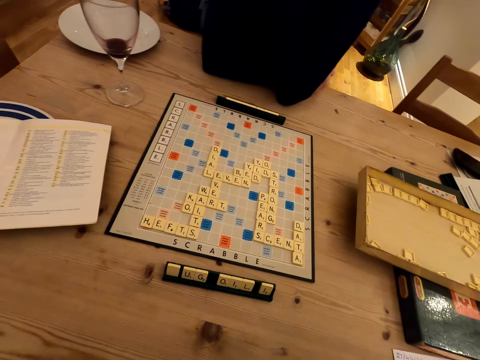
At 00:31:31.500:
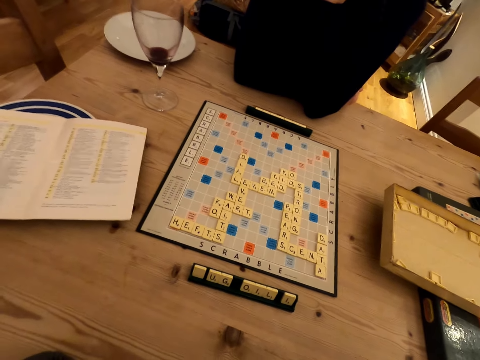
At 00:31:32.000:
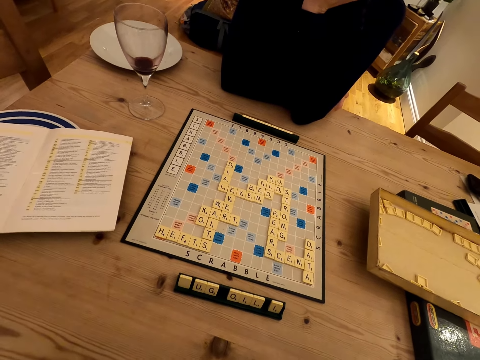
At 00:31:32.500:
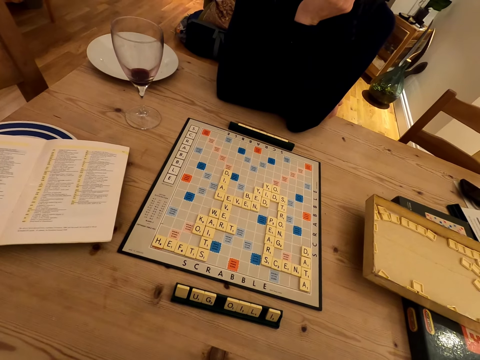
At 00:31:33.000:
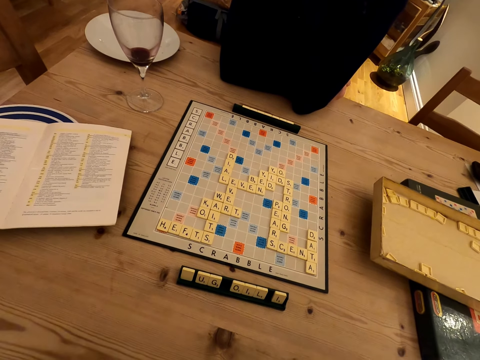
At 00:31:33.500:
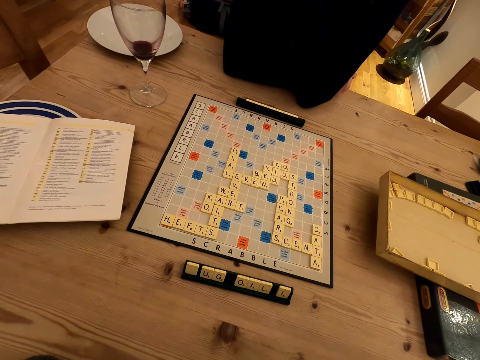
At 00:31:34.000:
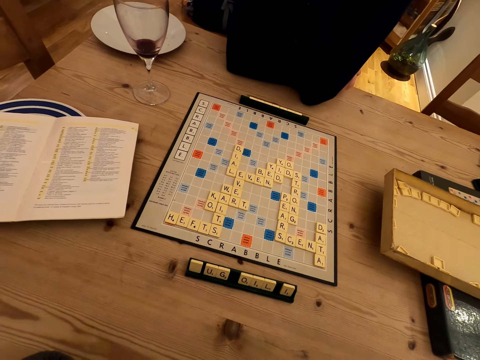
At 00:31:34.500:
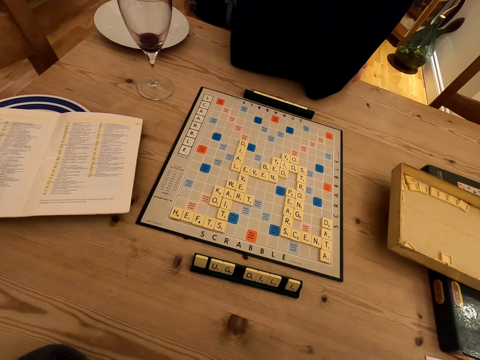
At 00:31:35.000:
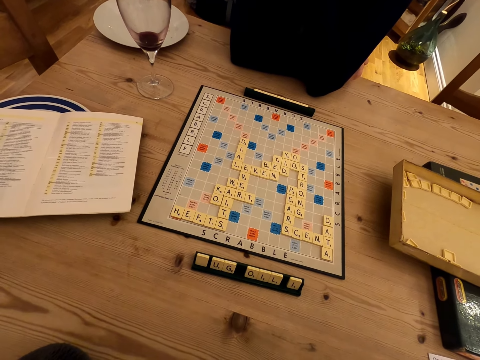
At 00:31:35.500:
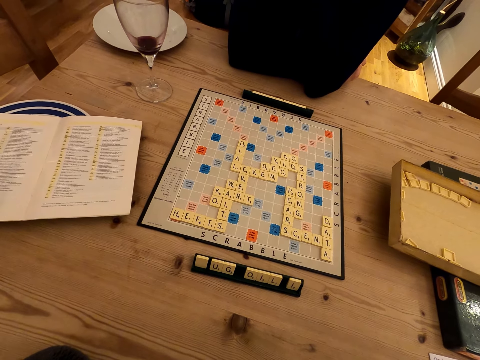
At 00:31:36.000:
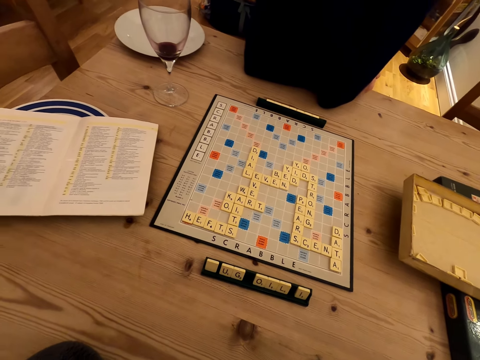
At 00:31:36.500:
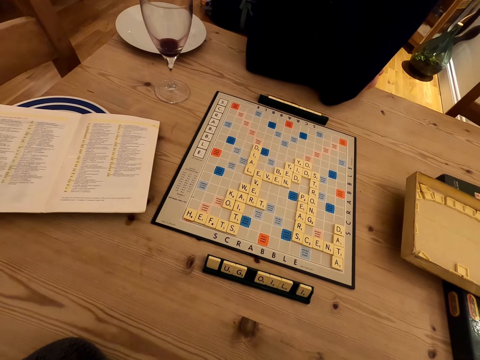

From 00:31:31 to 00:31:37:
The camera wearer stares at the scrabble game.

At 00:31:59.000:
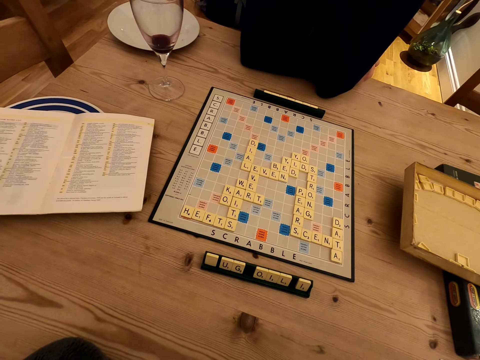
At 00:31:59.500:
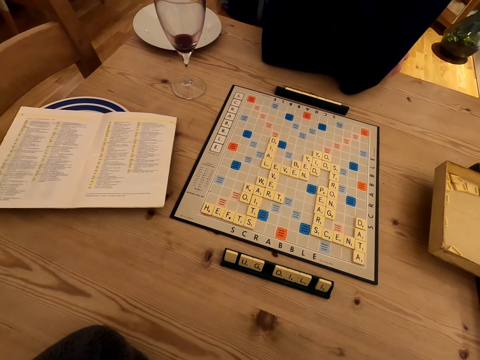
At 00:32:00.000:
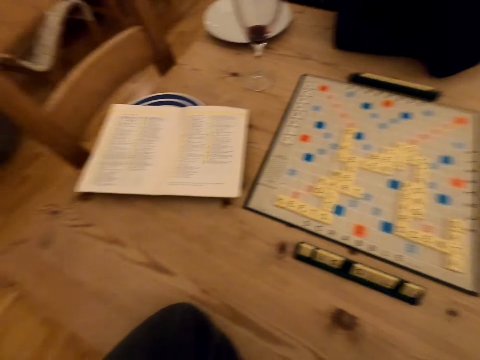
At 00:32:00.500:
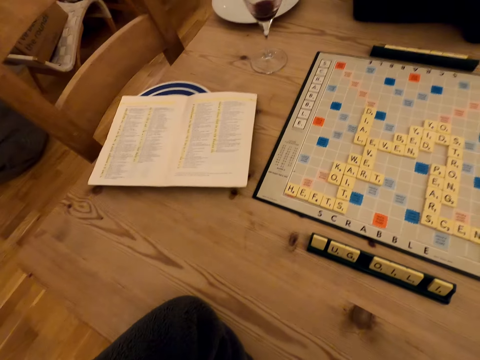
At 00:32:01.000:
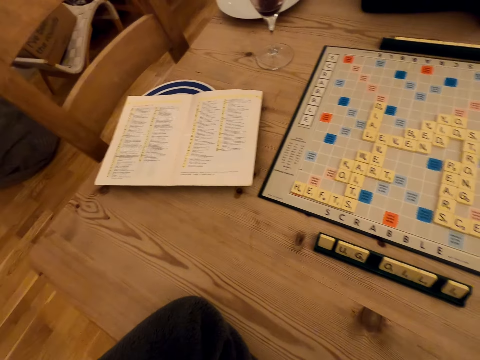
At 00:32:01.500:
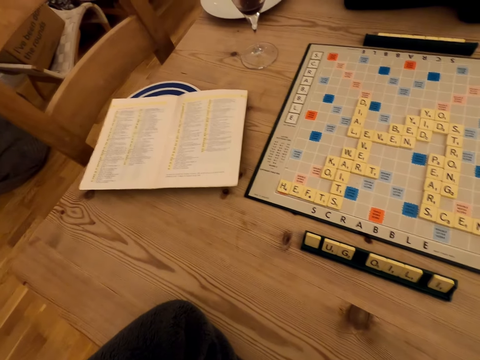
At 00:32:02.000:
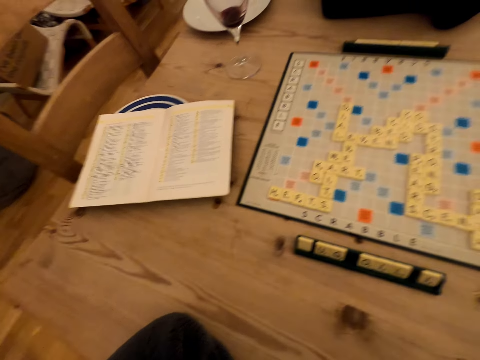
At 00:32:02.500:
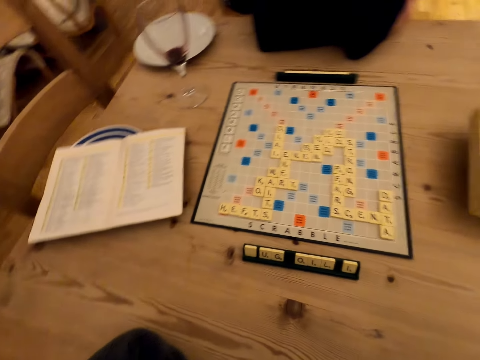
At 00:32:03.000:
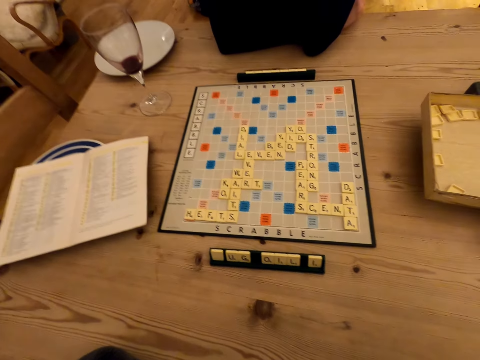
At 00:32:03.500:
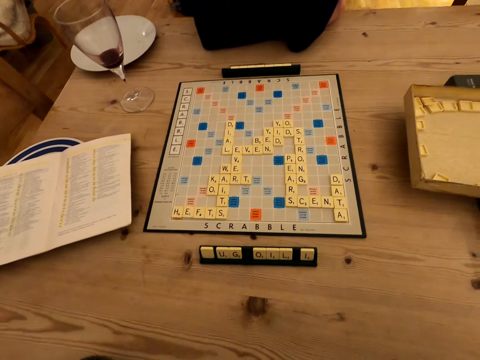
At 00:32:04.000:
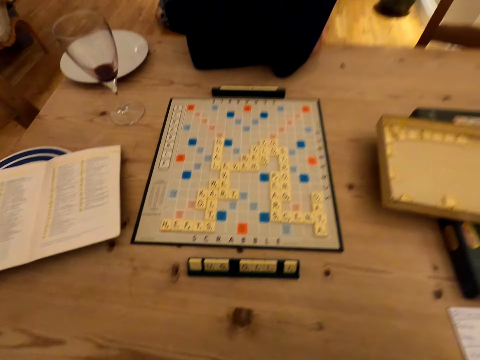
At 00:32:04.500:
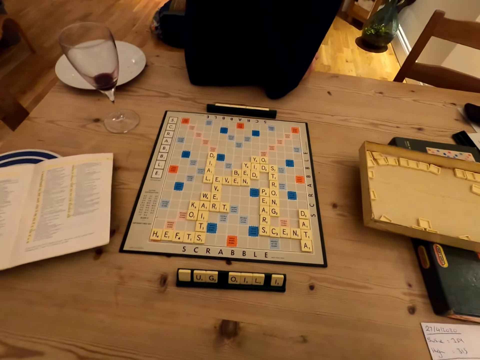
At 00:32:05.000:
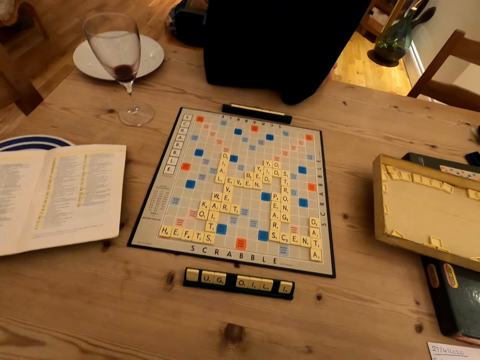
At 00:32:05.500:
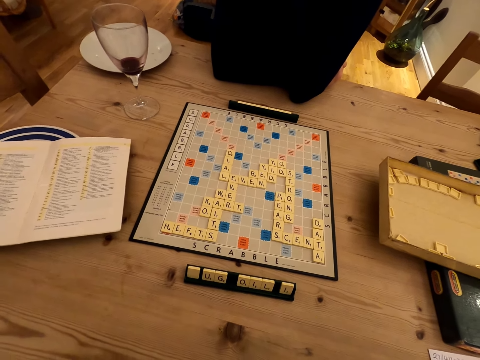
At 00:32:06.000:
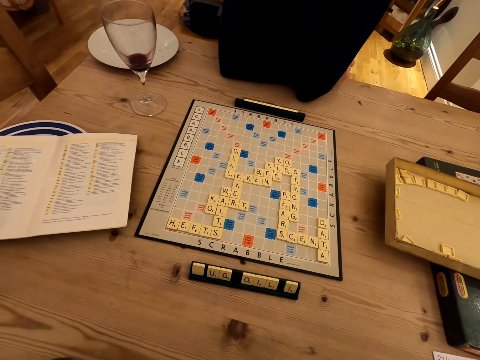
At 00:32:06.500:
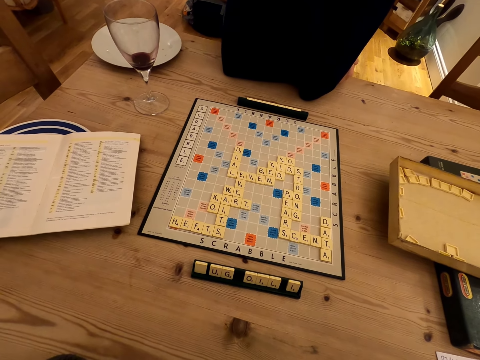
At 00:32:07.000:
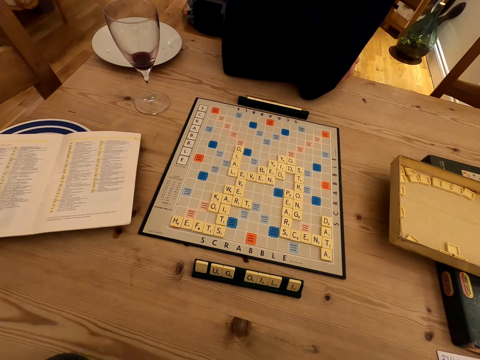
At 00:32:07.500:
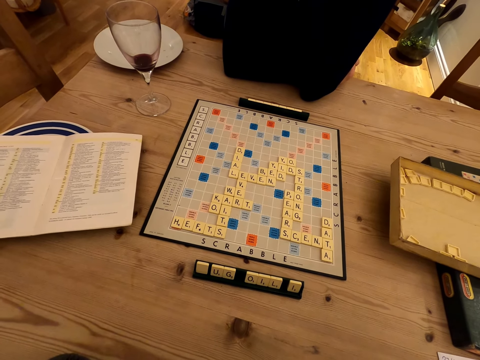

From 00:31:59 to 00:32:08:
The camera wearer stares at a paper. They stare at a game board.

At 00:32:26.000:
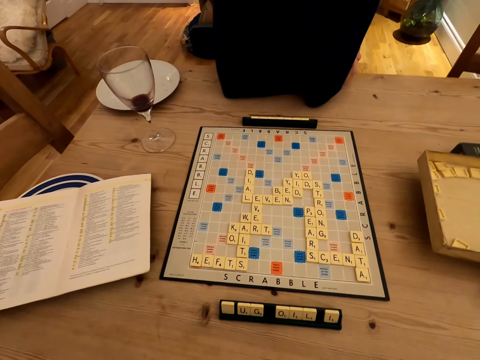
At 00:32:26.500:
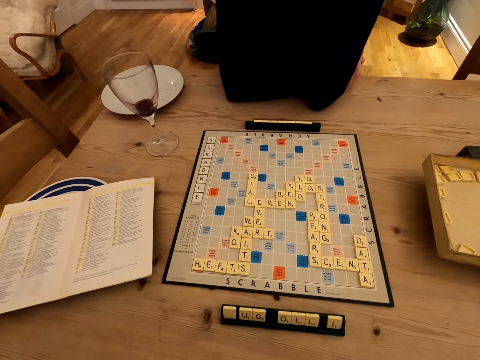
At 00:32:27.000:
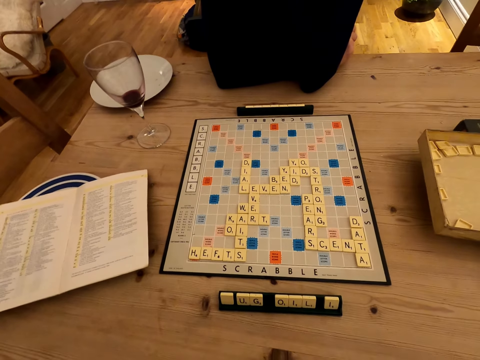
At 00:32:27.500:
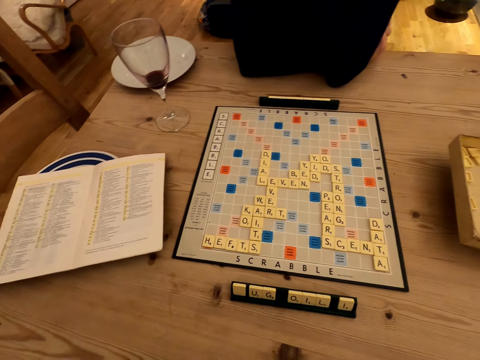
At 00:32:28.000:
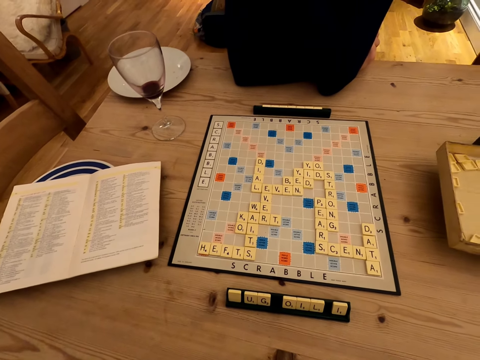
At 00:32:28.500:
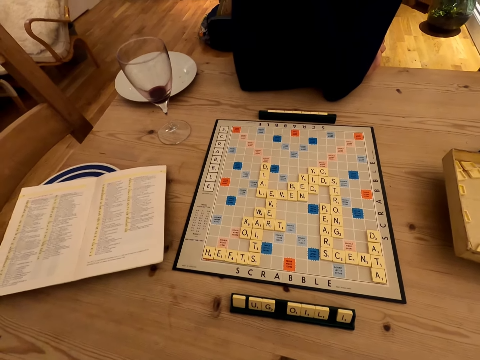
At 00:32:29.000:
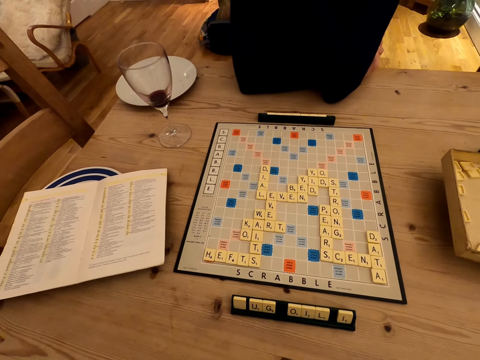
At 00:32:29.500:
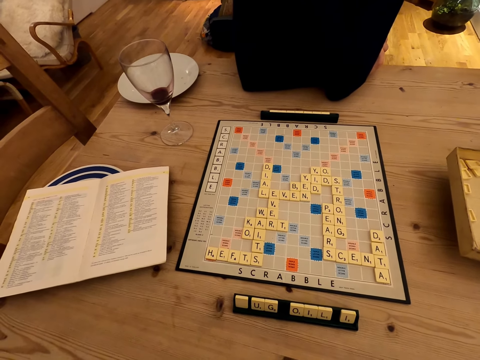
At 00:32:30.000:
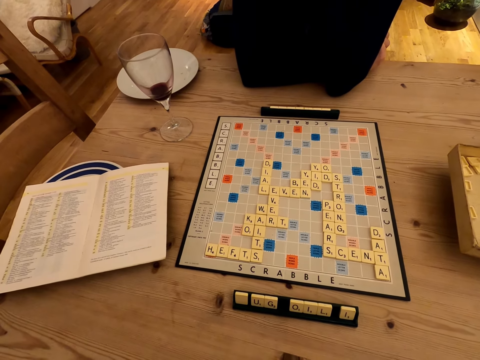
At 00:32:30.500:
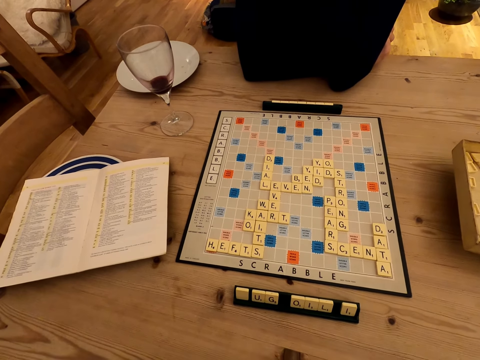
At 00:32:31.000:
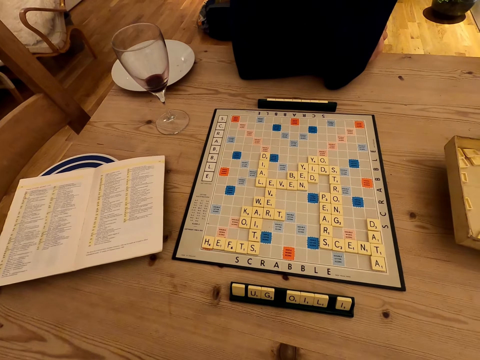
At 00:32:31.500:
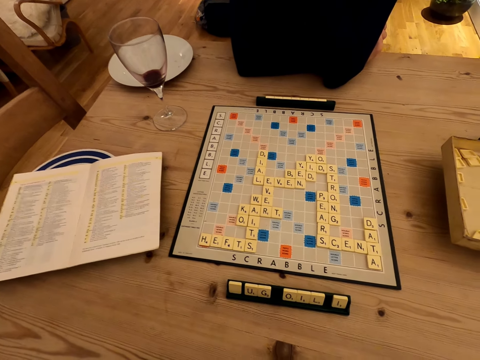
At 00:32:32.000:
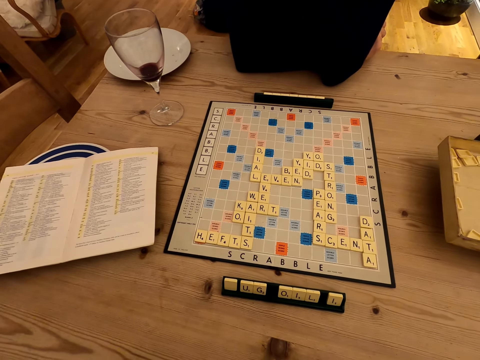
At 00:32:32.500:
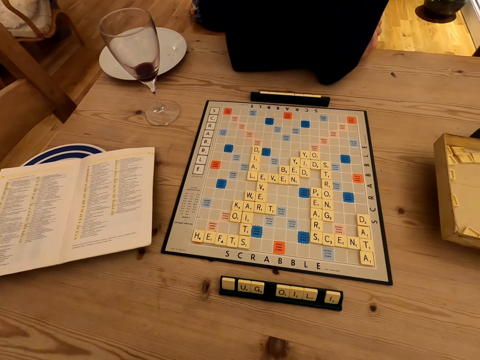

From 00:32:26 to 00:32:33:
The camera wearer moves around.

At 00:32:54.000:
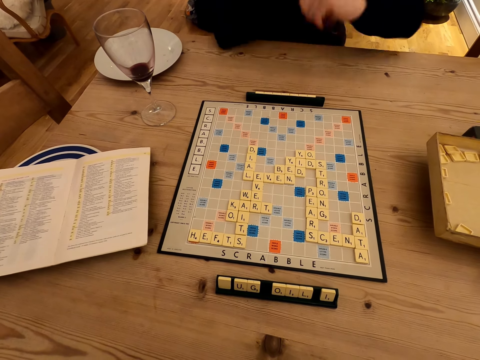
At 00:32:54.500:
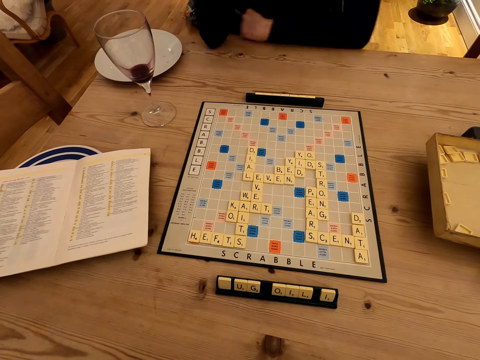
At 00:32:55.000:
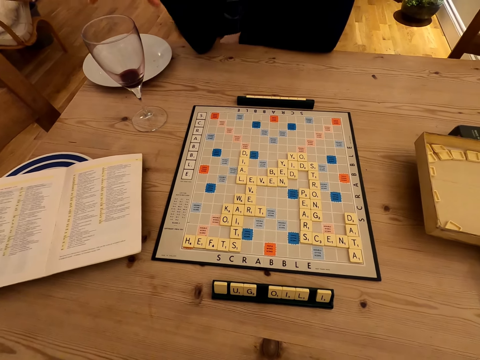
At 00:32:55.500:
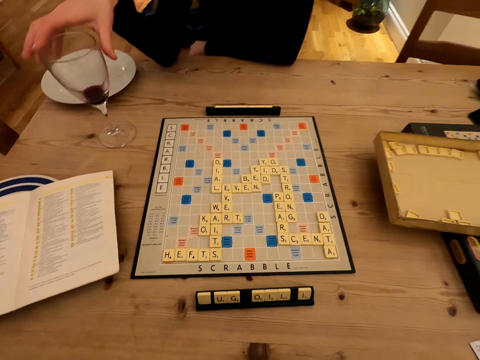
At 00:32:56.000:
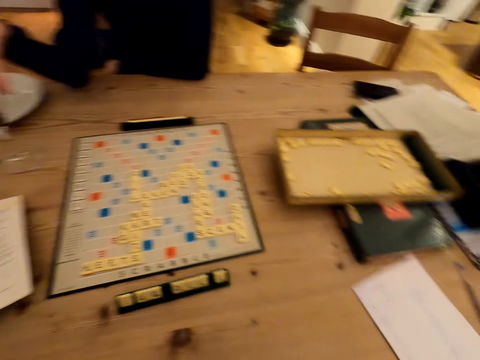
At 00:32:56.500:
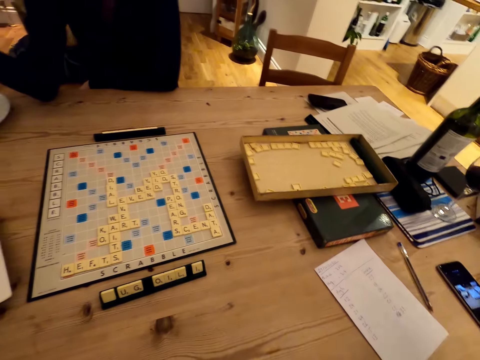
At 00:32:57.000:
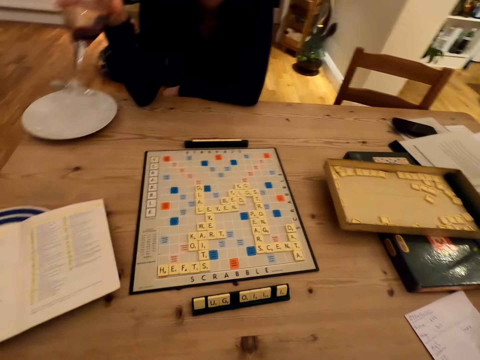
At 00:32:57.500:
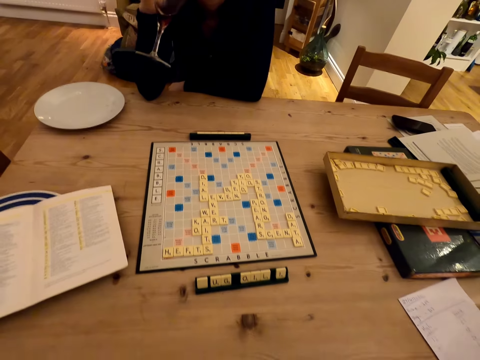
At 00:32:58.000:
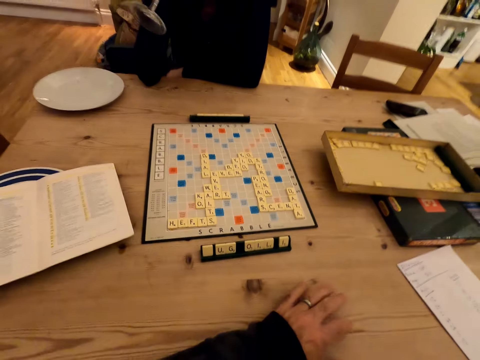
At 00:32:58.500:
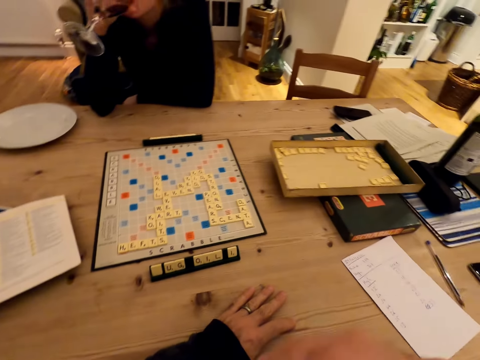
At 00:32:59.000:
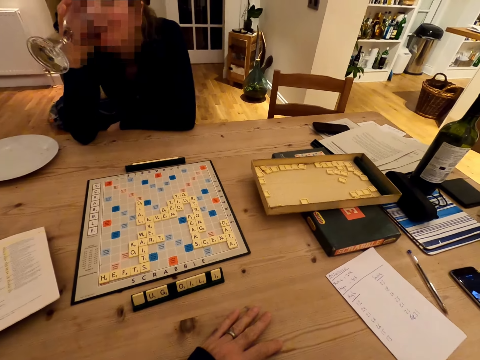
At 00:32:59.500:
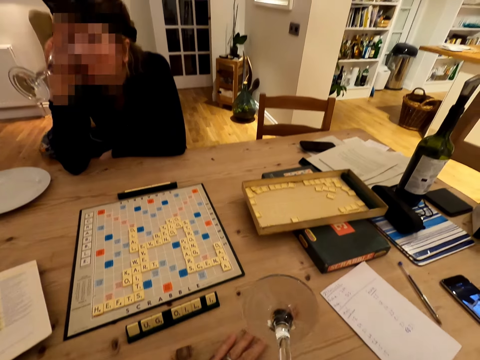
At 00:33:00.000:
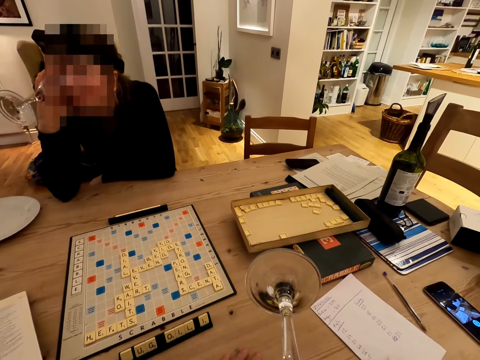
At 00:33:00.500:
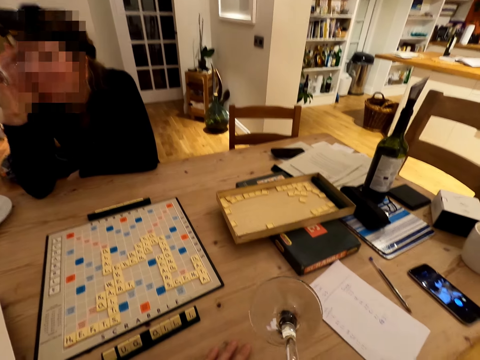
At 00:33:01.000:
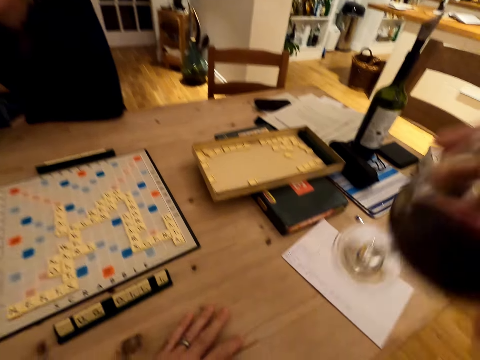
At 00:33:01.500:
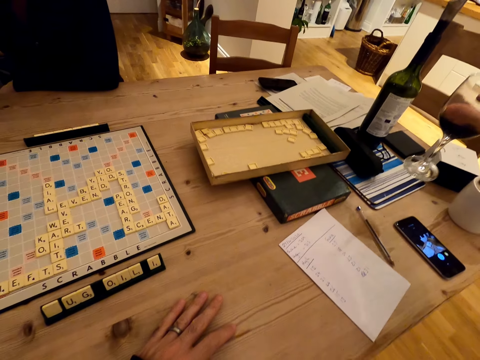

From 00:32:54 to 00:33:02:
A person picks up a glass on the table. The person holds a cup. The person takes a drink. The person raises the glass. The camera wearer puts a glass on the table. They drink from the glass.
